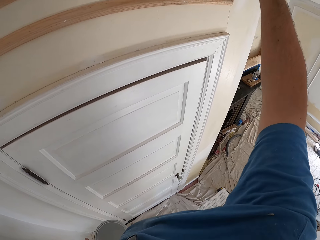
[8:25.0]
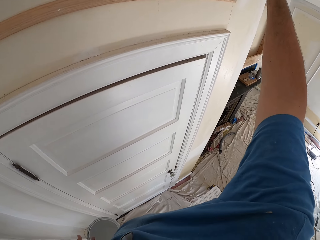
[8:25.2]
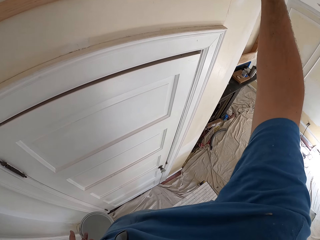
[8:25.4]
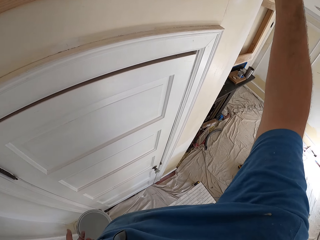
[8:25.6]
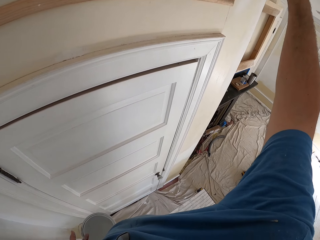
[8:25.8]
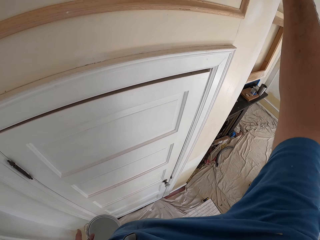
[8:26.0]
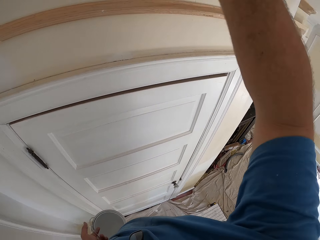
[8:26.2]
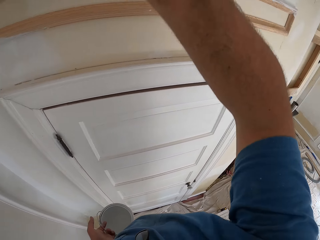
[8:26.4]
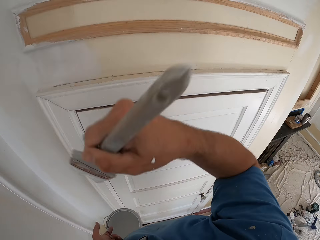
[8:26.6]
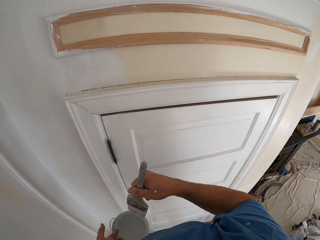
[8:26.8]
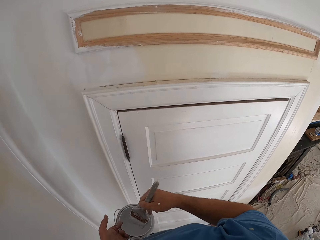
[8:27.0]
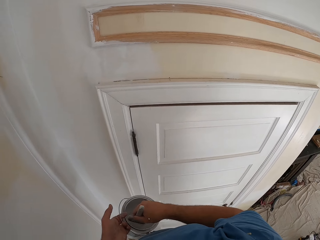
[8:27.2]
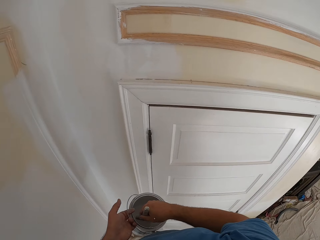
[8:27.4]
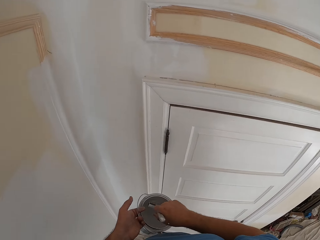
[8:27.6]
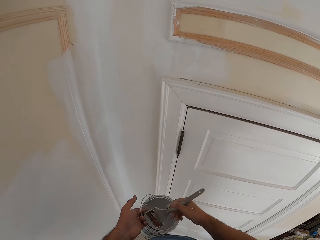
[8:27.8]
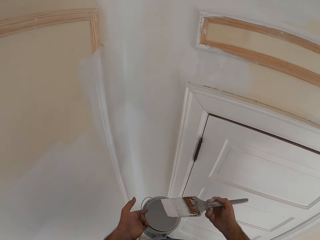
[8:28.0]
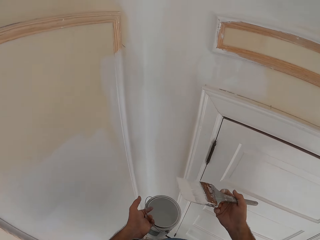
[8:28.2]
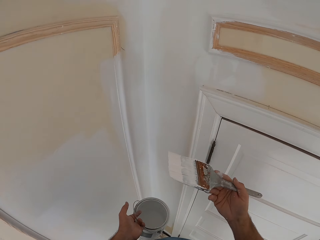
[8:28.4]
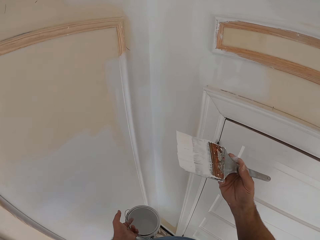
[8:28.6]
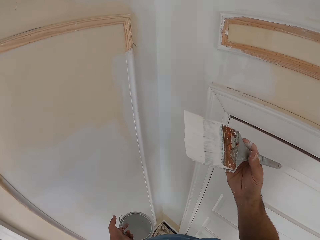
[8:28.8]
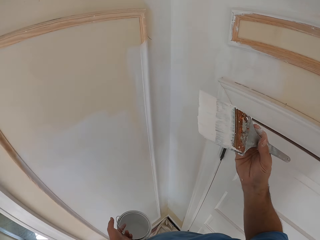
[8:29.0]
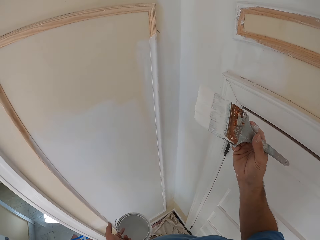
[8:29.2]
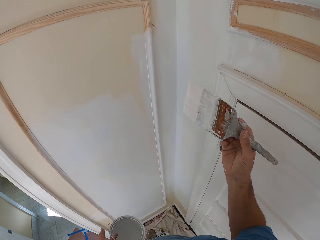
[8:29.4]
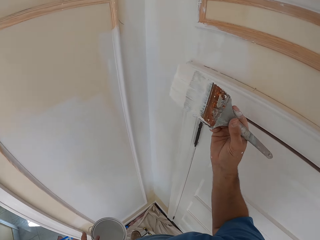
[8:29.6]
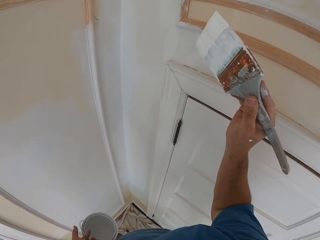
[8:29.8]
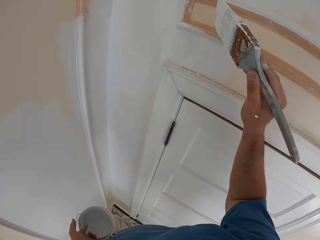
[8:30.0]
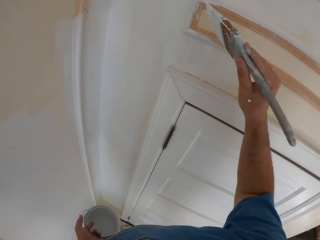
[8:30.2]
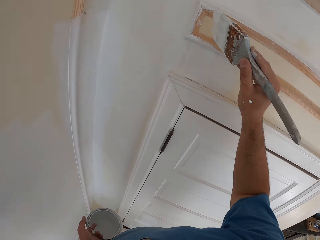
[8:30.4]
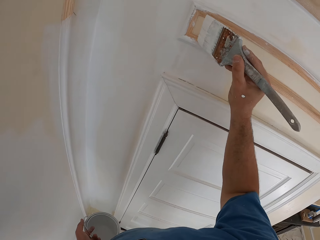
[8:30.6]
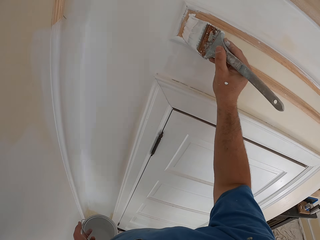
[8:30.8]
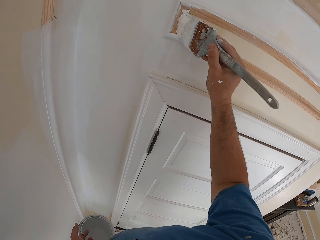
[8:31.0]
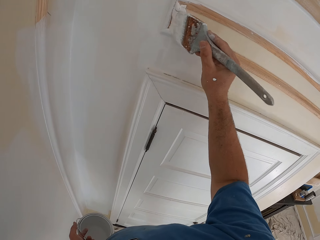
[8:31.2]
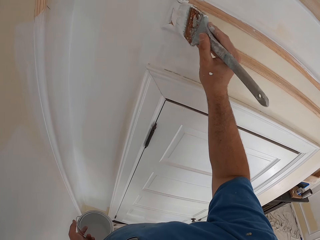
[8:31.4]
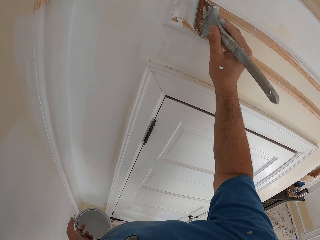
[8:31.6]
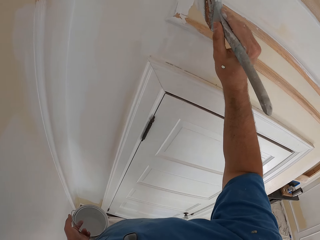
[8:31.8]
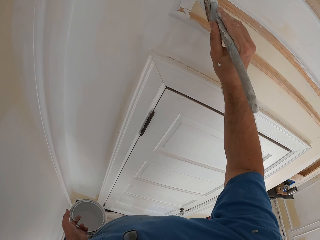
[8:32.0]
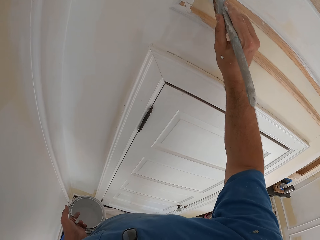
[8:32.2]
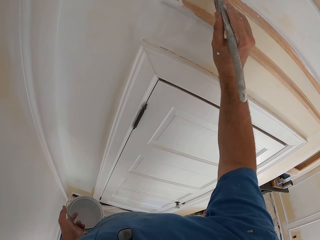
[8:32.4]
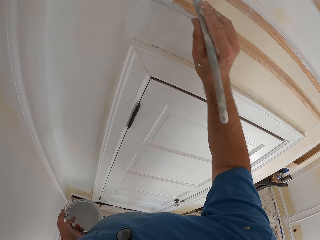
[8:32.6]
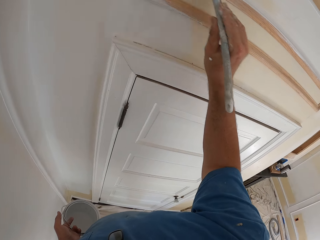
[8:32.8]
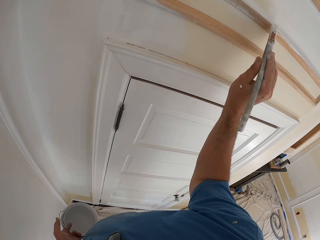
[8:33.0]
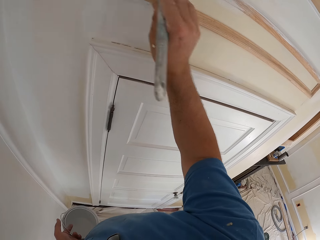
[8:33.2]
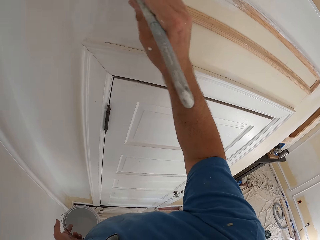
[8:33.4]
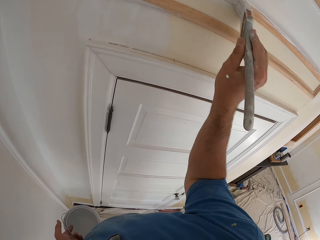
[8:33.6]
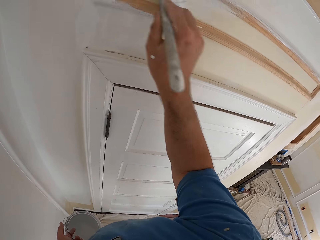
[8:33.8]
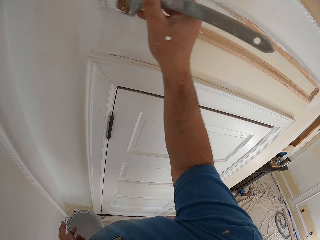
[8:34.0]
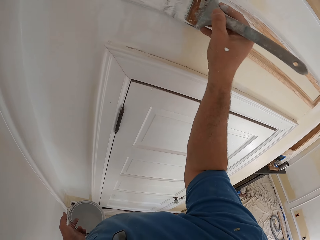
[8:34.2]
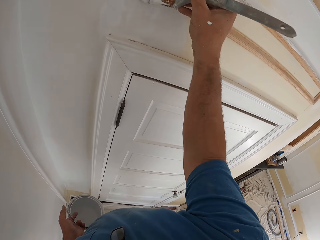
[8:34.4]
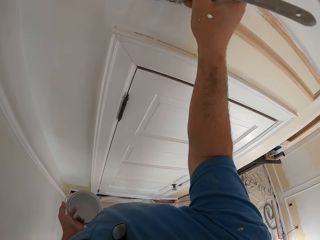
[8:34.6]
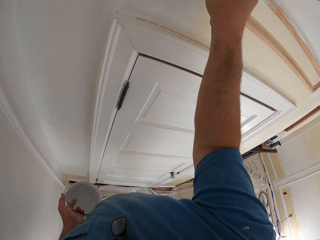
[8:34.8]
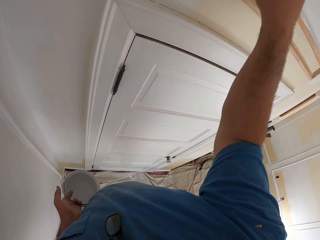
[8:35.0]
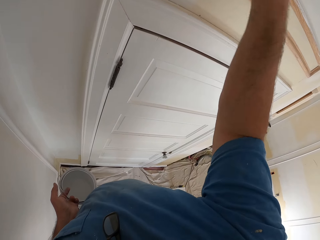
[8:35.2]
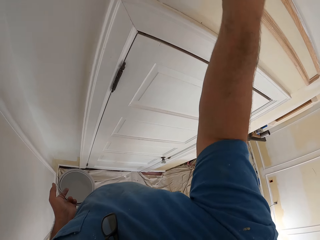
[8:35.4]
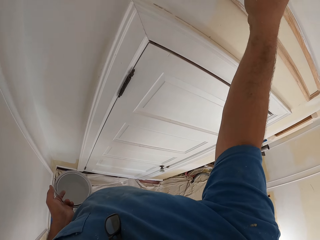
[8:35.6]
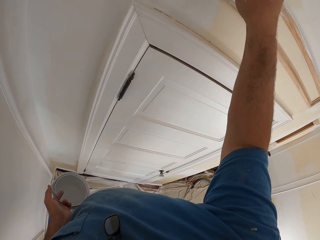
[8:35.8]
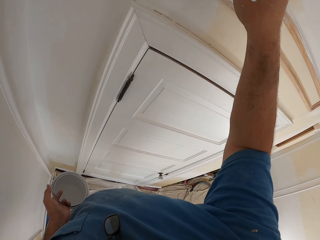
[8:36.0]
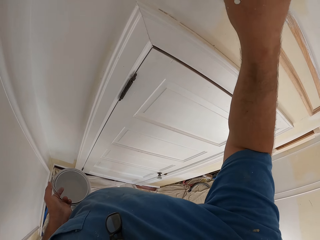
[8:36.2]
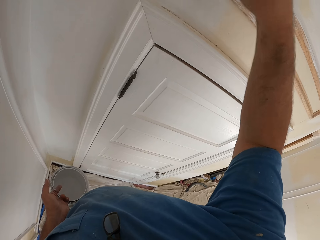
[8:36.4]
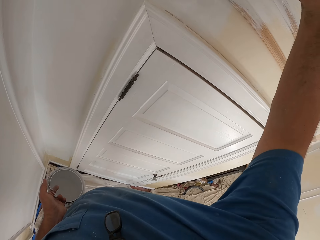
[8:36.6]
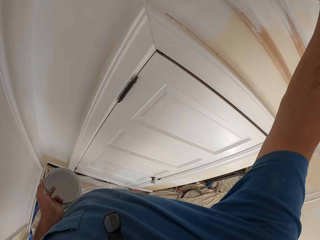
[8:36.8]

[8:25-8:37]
The camera wearer dips the paint brush into the paint can. He paints the room wall with the paint brush in his right hand.

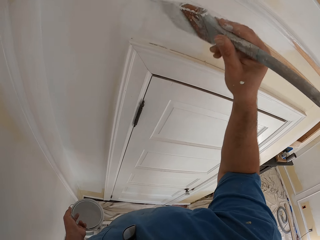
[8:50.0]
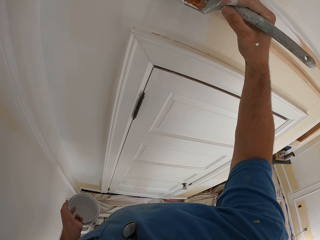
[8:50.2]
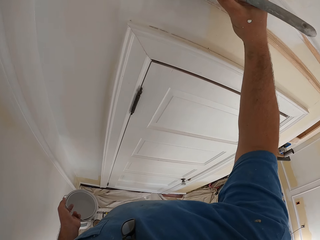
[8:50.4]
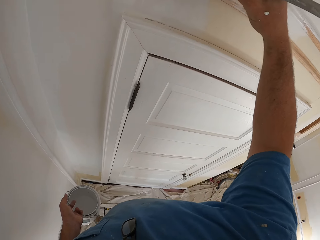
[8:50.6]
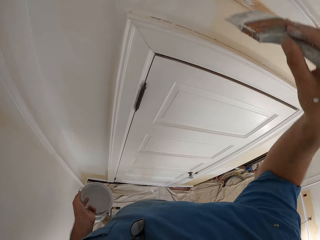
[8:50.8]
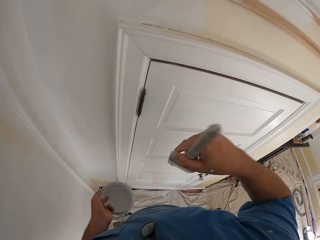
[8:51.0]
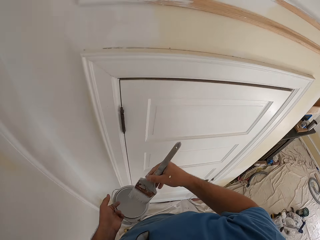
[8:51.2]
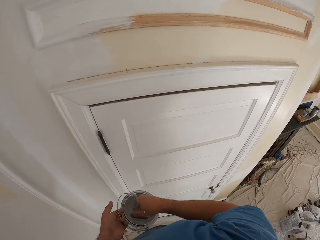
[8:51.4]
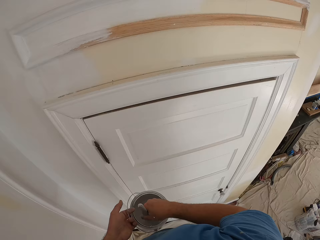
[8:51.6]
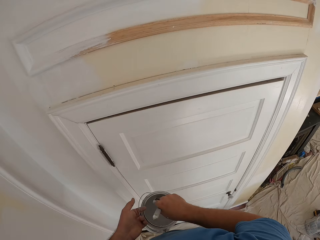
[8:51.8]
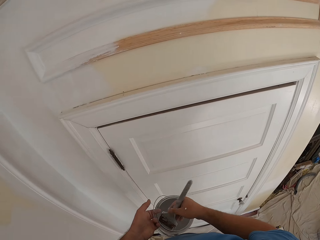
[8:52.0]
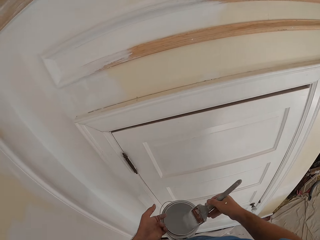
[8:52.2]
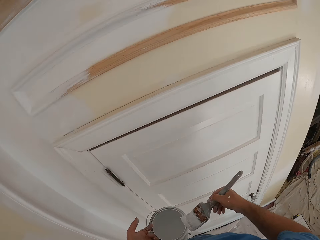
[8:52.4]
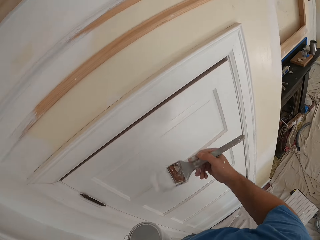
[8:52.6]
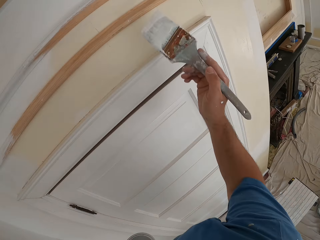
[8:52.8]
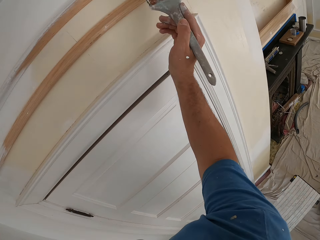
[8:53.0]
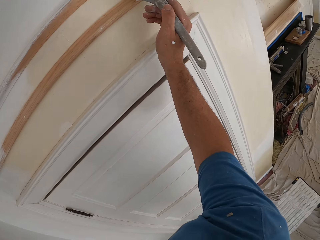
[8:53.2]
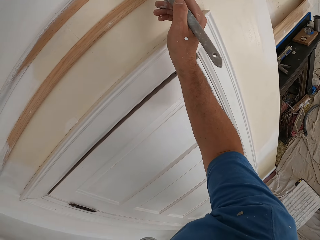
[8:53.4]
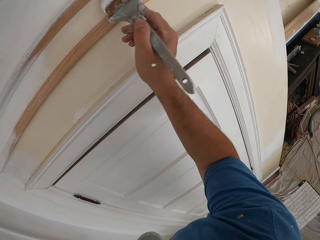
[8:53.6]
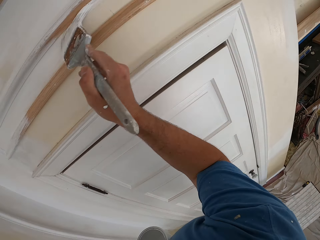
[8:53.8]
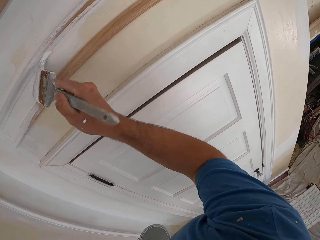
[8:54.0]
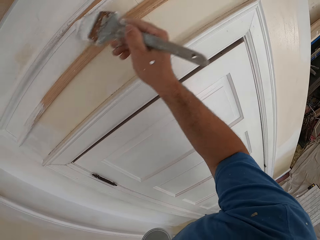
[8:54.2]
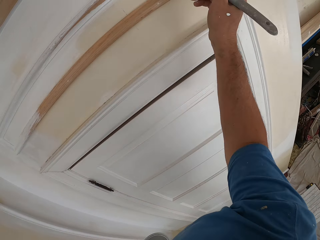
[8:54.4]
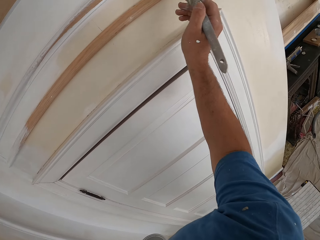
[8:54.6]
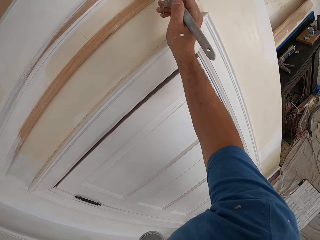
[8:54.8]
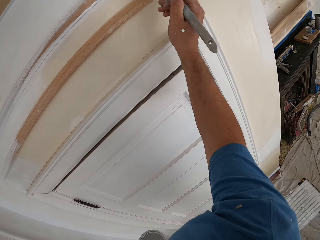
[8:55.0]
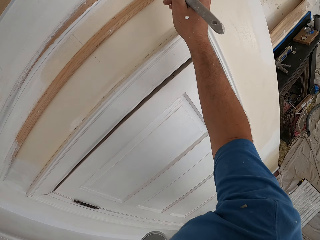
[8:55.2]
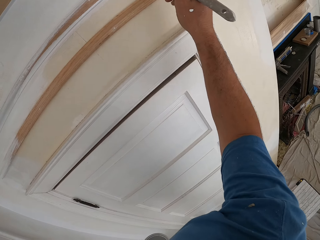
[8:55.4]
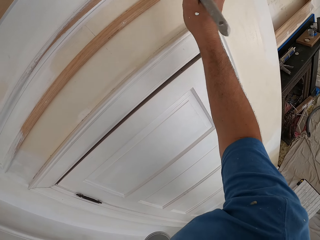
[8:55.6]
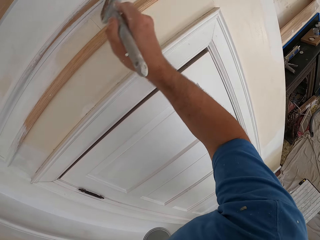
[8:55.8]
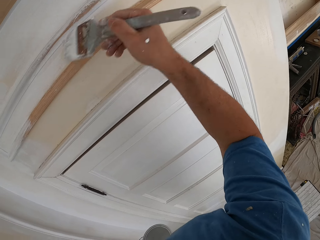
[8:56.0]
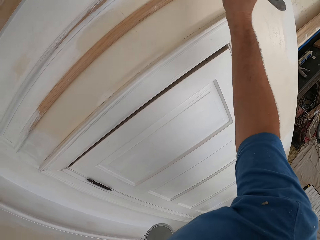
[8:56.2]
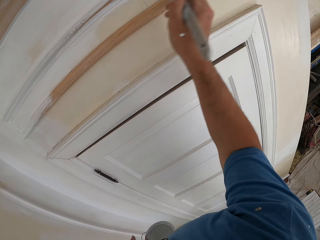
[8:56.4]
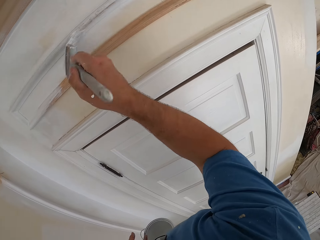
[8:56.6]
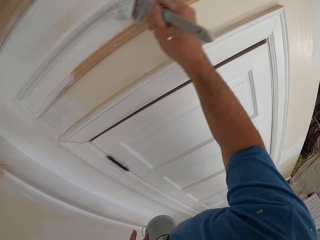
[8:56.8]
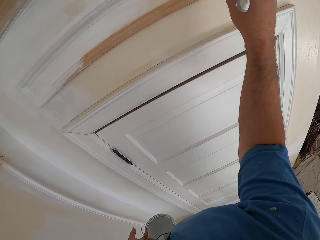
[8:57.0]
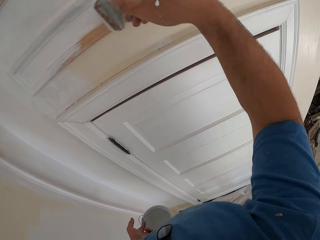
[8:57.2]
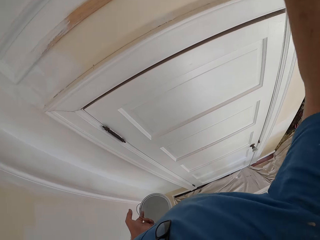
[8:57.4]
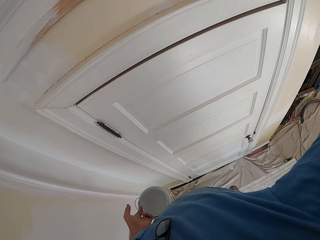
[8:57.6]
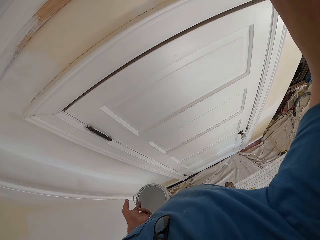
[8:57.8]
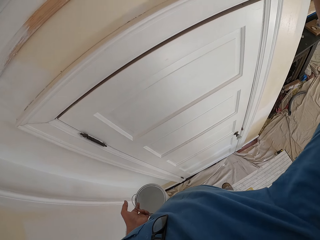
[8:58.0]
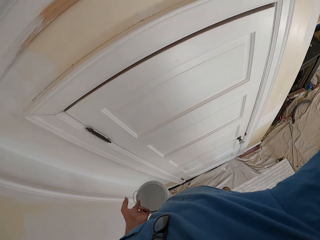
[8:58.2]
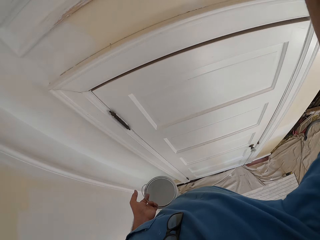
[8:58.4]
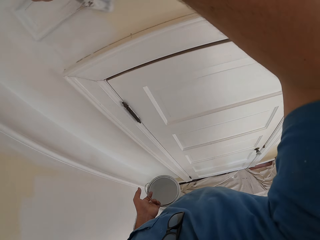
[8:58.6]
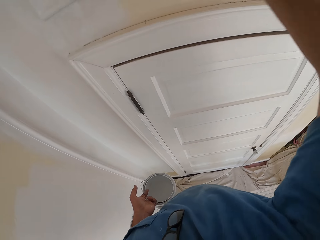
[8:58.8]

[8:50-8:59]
The camera wearer dips the paint brush into the paint can. He paints the room wall with the paint brush in his right hand.
